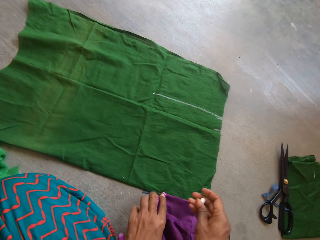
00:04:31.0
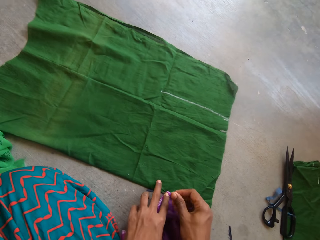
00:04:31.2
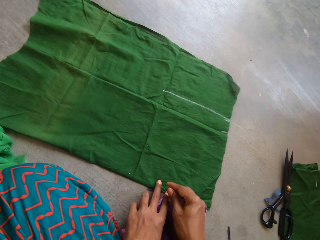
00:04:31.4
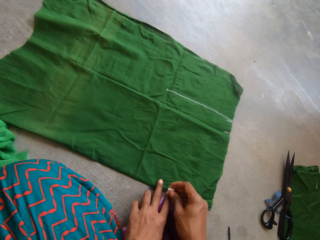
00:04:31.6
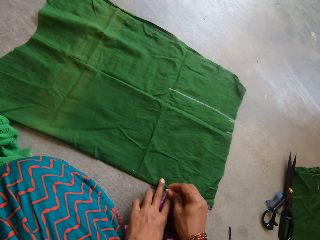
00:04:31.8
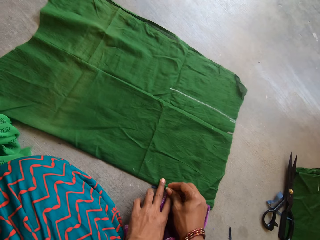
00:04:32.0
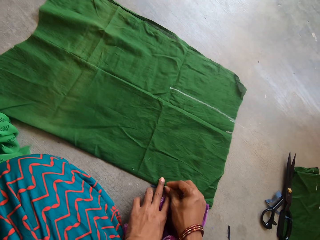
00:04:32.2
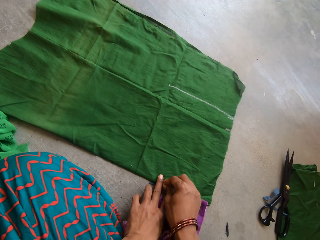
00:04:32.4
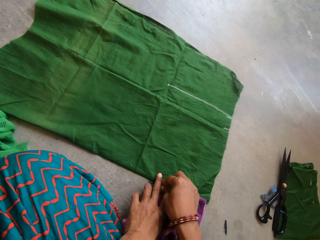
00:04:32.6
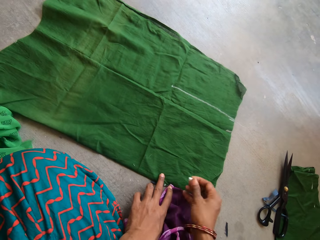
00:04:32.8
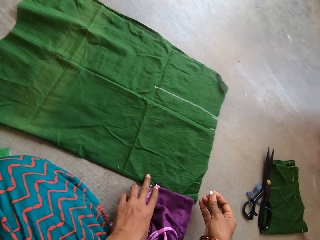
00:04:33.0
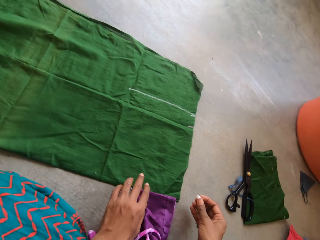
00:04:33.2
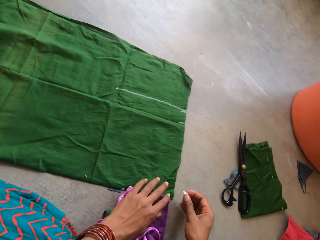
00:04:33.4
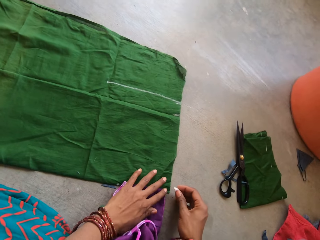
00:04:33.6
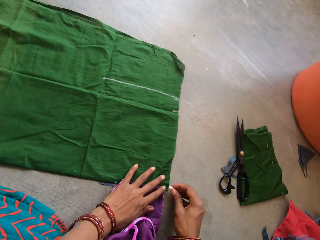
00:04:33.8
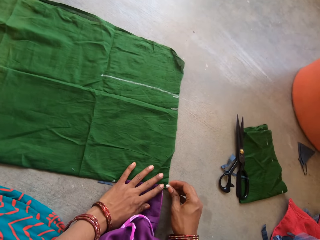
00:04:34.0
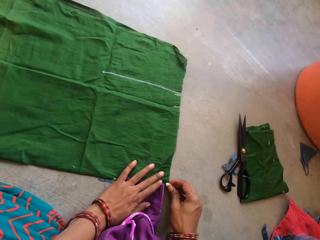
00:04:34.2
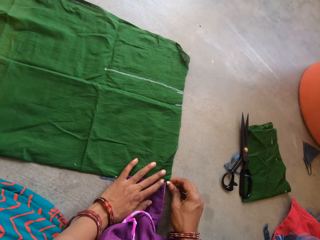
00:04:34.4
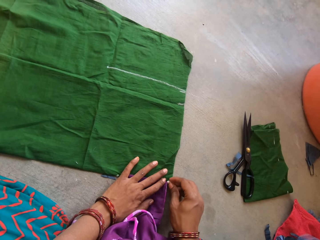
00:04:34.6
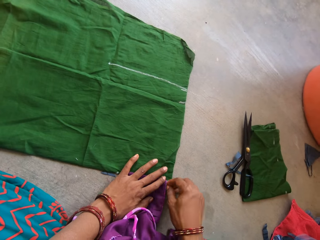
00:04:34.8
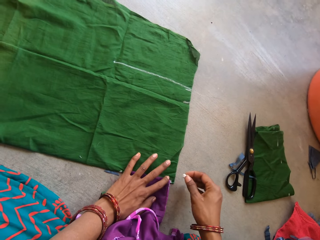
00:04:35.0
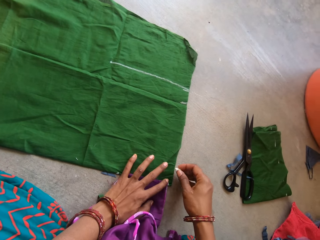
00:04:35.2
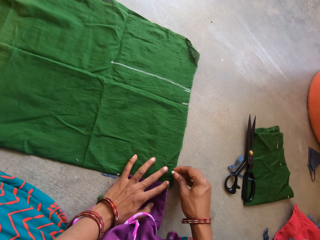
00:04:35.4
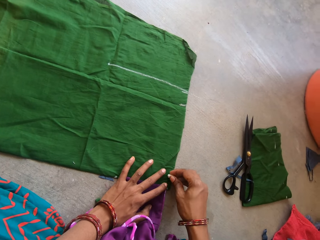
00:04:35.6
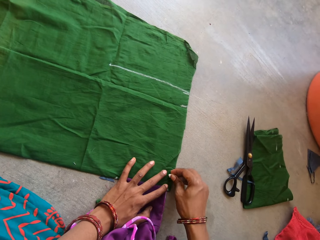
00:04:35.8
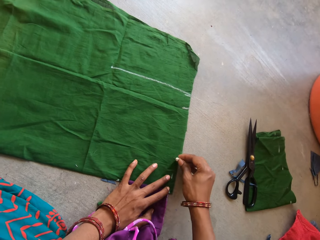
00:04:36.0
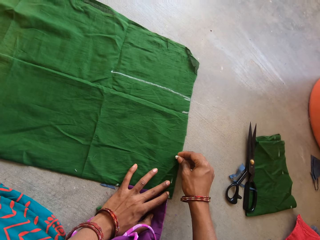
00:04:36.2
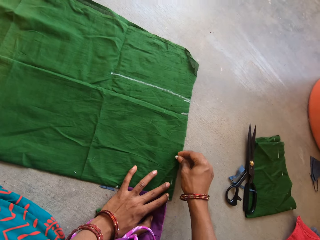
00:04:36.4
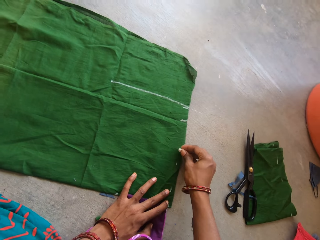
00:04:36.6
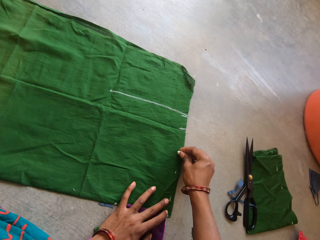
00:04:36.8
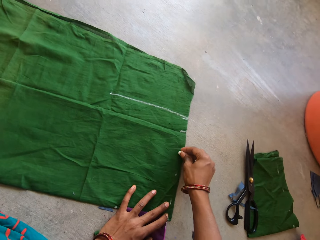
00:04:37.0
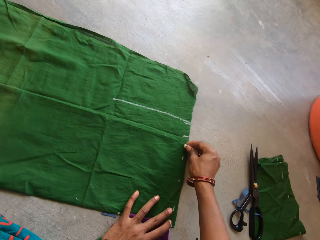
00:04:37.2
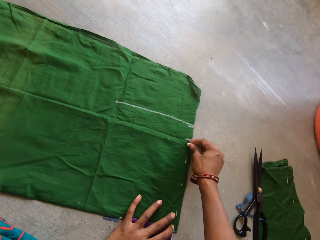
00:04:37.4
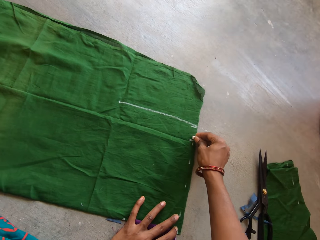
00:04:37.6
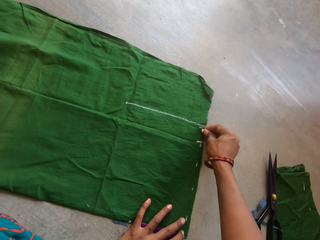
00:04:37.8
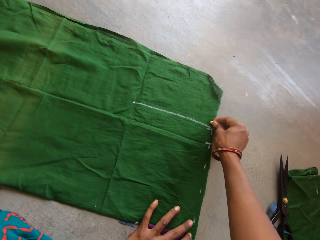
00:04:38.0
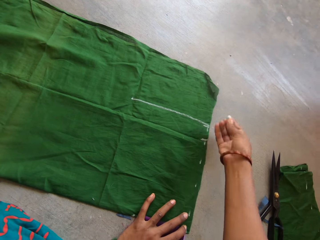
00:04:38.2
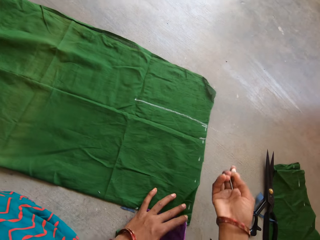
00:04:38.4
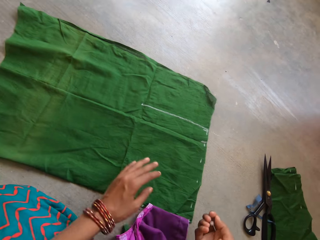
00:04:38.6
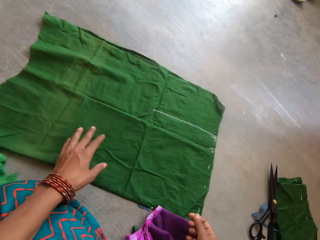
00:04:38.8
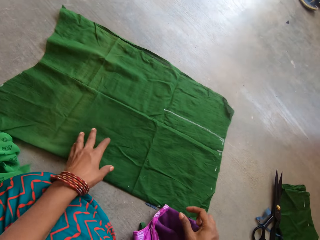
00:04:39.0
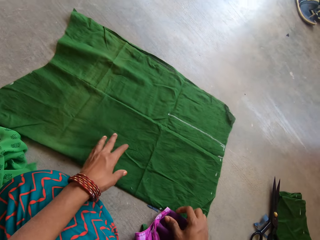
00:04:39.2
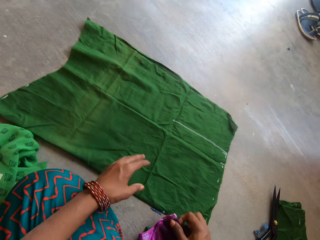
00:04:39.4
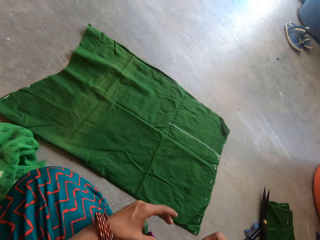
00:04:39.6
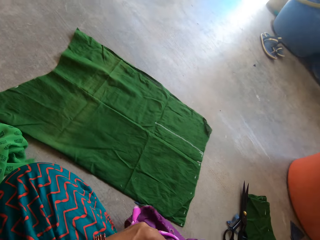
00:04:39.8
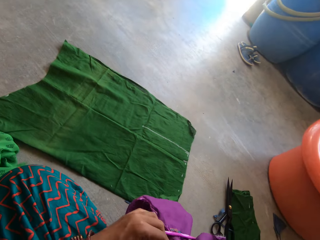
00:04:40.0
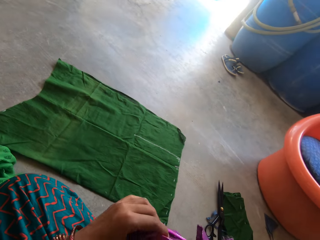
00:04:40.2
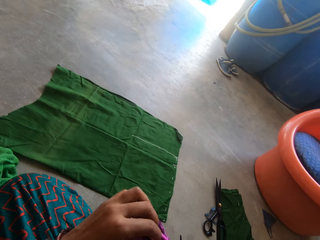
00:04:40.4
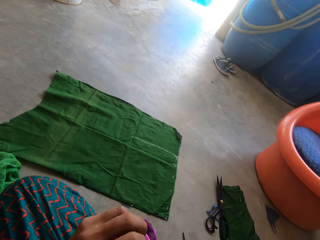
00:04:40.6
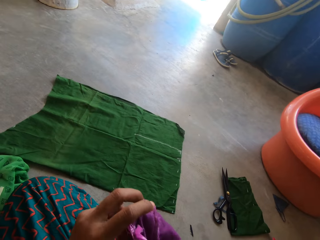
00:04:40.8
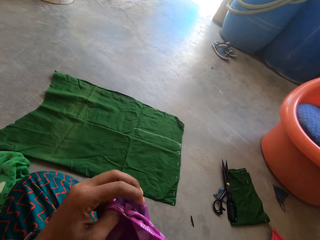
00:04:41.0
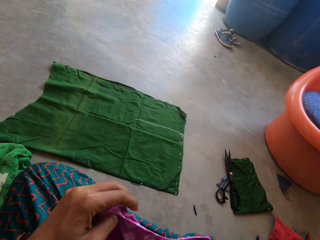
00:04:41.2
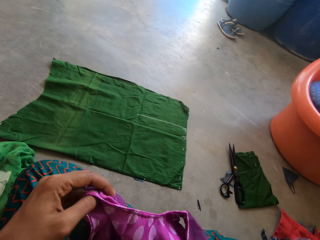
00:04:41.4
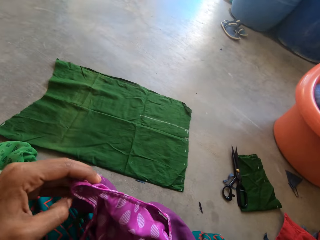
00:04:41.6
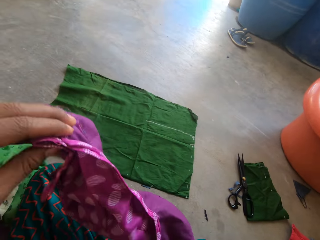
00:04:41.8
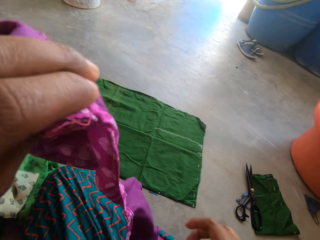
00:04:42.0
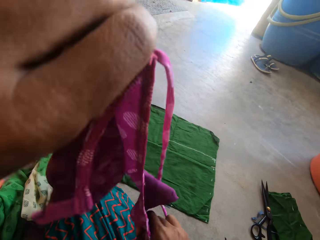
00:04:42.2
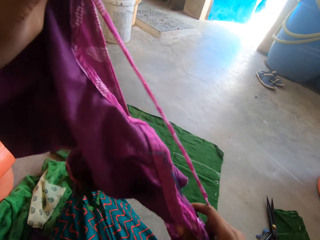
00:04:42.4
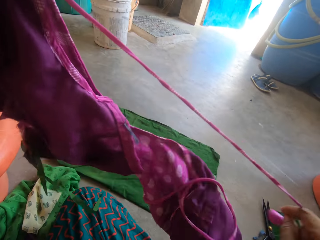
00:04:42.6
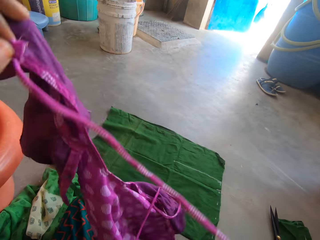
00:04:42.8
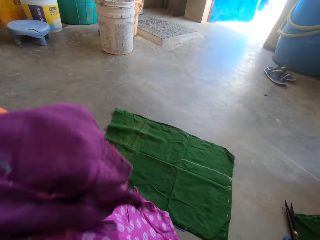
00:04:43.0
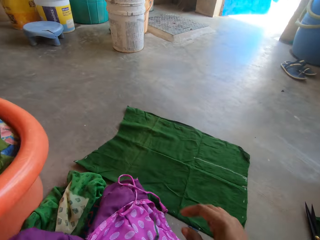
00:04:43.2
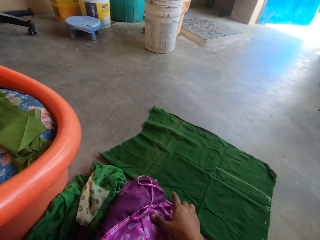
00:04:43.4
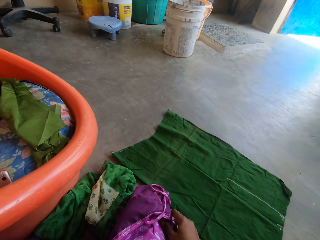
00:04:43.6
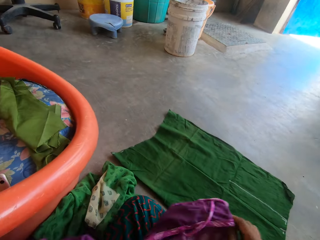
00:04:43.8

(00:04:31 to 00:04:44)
The camera wearer marks the fabric. They measure the cloth with the chalk and the small piece of cloth with both hands. They measure the cloth with the chalk with both hands. They lift the cloth and unfold the cloth.

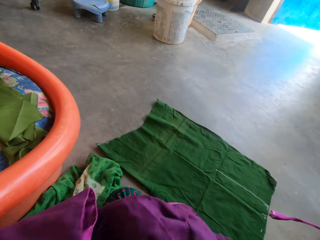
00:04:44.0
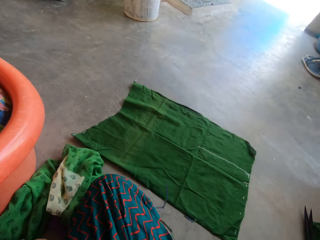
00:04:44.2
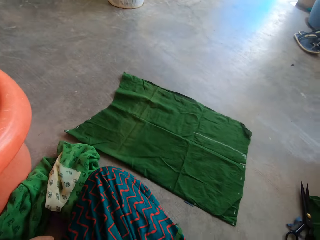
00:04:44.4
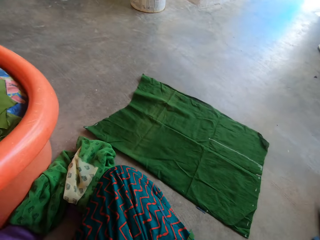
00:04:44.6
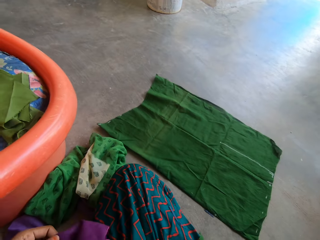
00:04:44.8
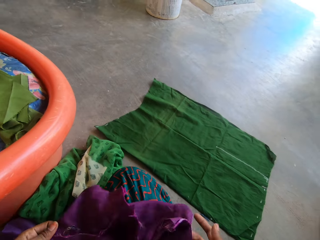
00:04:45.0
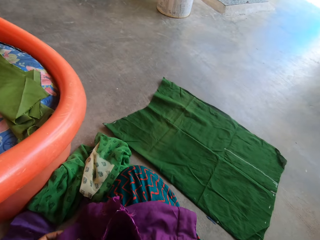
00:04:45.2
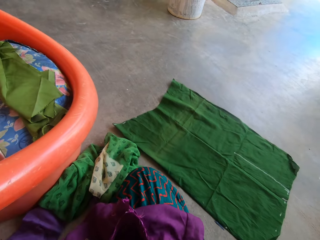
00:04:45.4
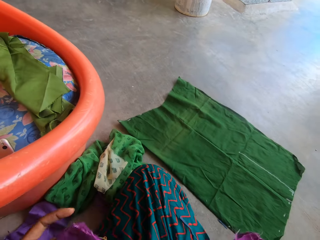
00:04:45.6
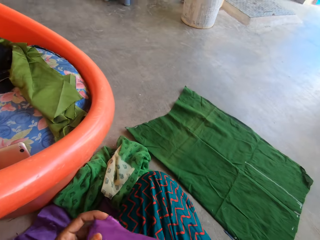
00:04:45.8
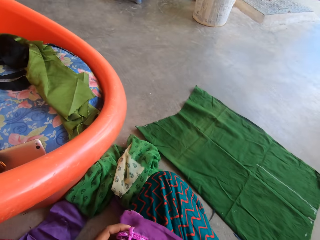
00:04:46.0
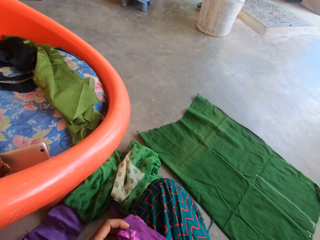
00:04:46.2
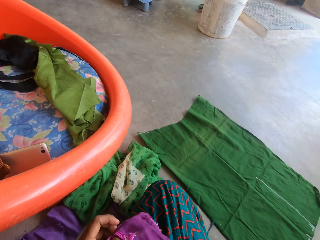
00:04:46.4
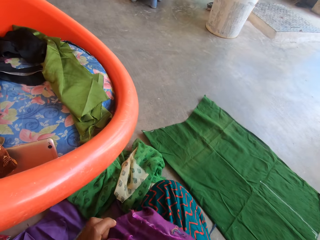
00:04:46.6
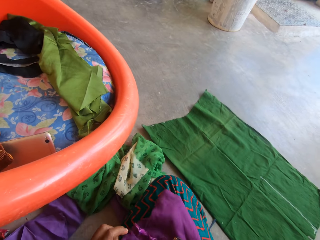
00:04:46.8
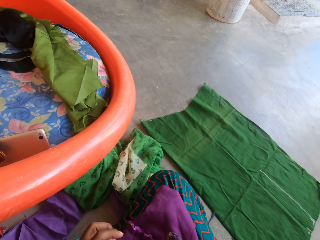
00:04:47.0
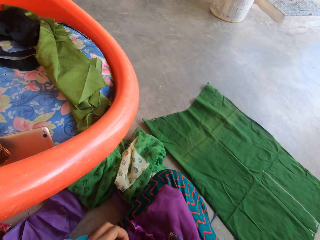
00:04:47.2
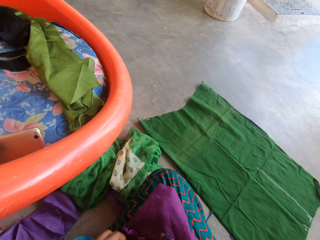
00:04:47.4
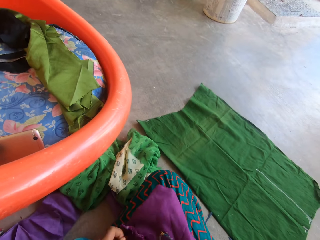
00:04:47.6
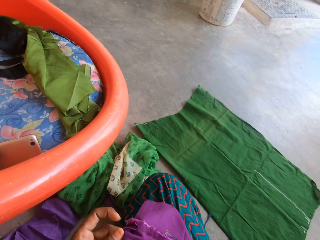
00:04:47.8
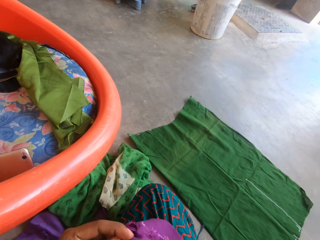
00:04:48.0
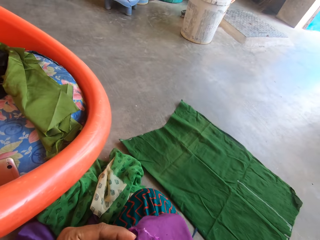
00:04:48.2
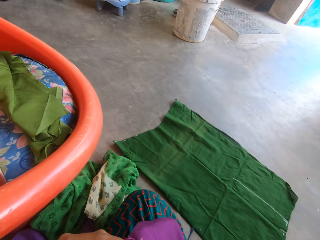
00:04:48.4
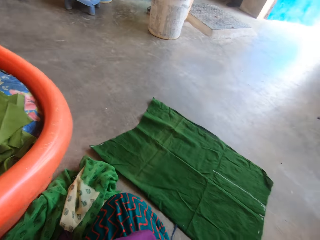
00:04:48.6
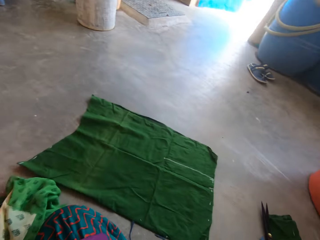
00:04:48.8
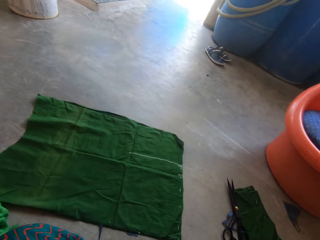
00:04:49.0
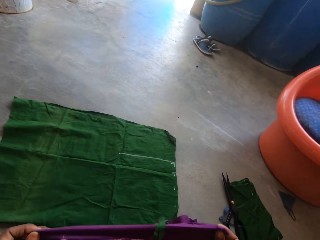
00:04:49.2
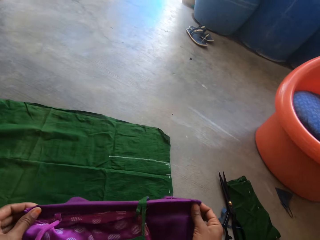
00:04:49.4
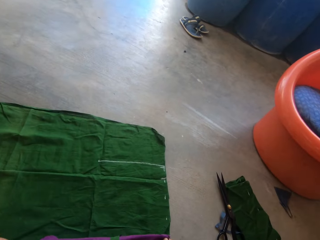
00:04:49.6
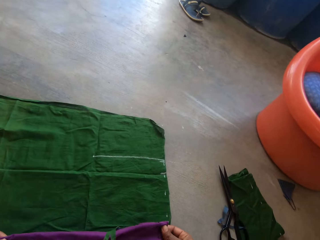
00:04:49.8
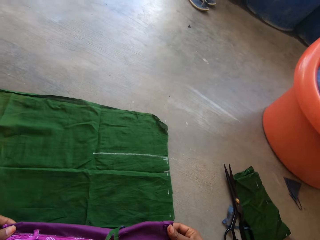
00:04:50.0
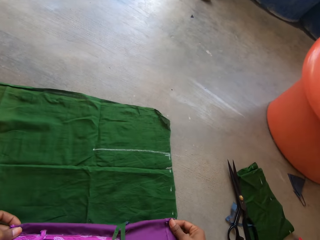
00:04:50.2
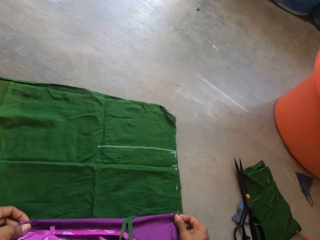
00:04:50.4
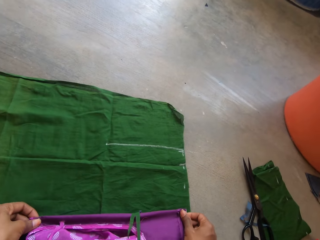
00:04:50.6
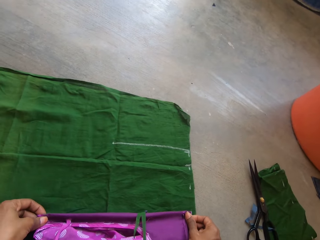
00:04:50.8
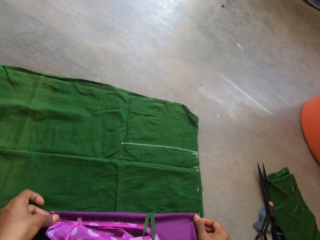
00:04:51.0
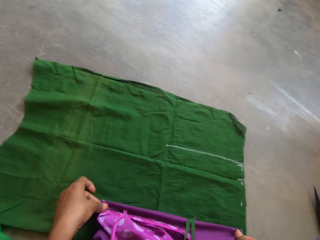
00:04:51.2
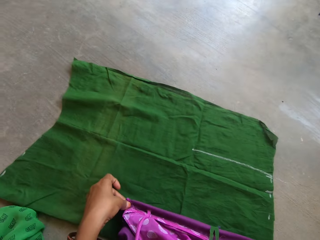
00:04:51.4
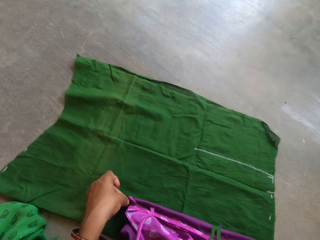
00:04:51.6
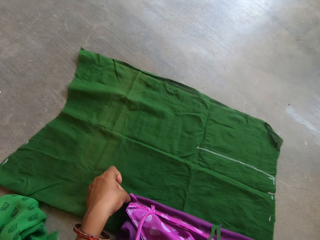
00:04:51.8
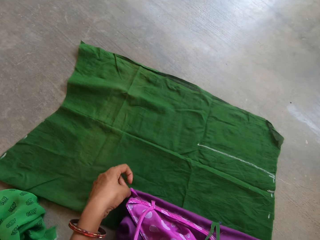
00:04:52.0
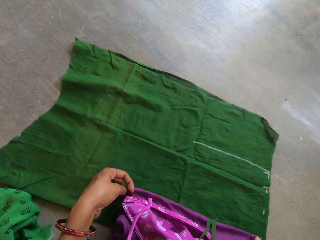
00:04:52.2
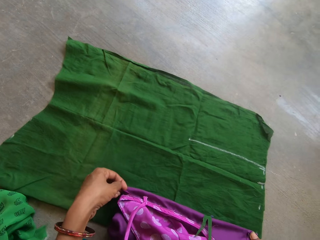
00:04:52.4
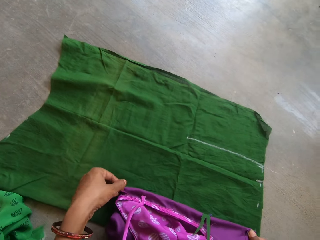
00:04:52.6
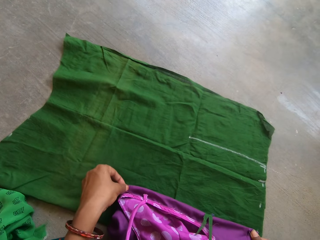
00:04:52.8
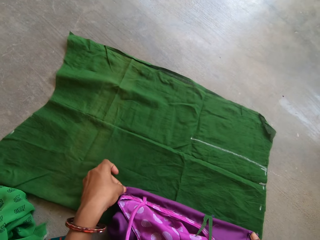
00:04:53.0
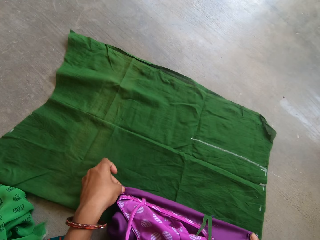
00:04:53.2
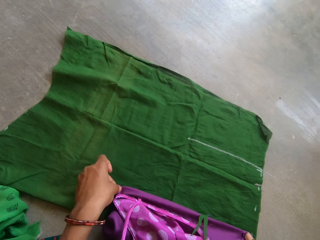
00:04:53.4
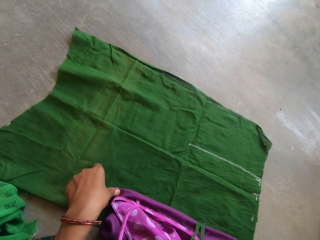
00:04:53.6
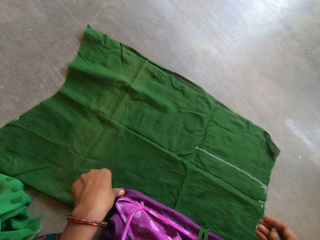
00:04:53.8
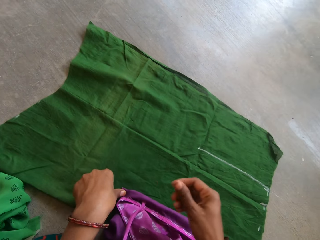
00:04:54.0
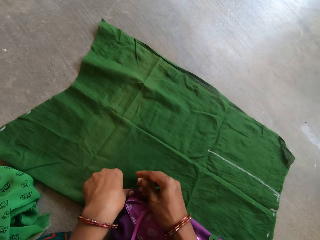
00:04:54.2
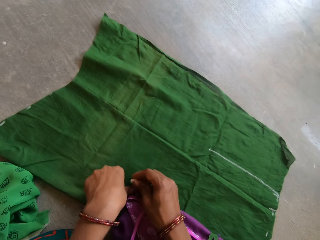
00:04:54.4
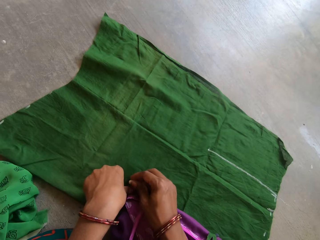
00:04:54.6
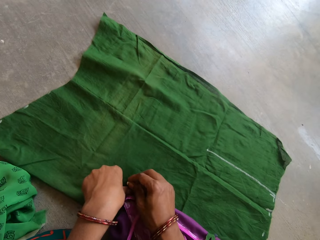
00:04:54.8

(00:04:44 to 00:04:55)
The camera wearer folds the purple cloth. They stretch the purple cloth on the green cloth. They place the piece of cloth on the cloth with both hands.
